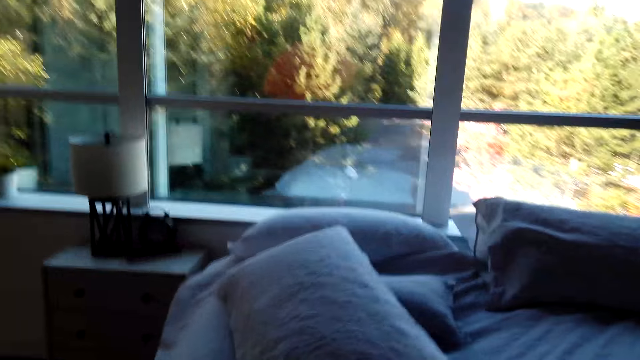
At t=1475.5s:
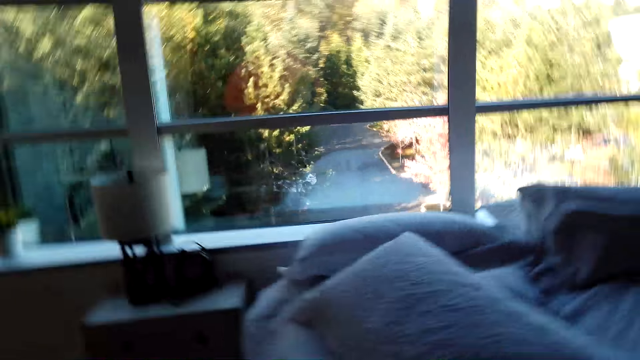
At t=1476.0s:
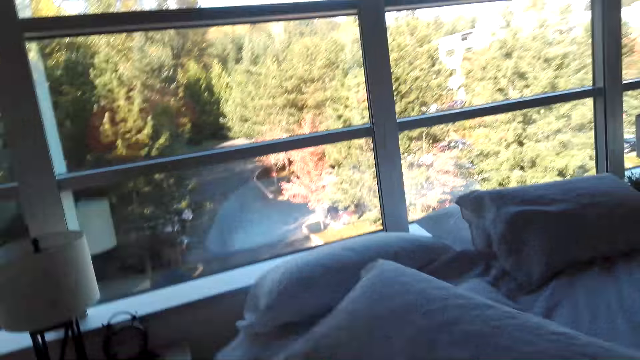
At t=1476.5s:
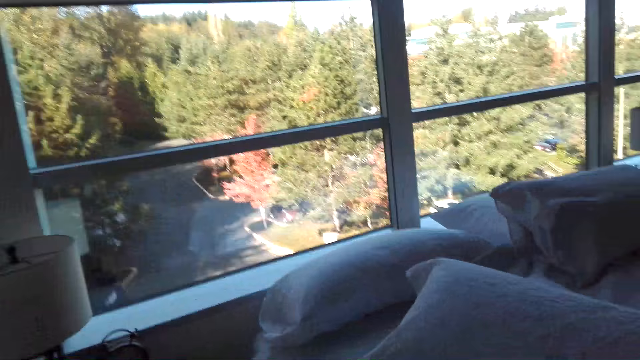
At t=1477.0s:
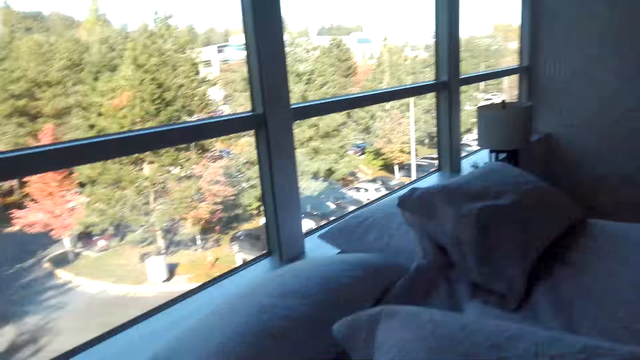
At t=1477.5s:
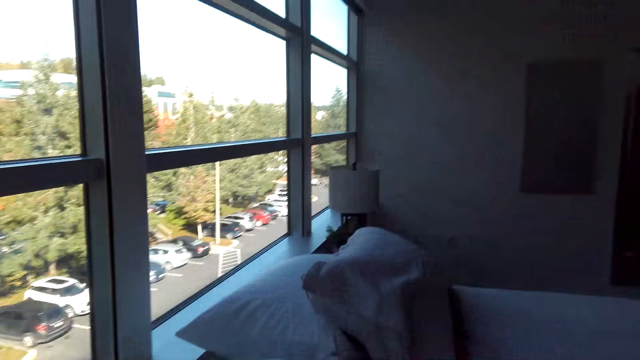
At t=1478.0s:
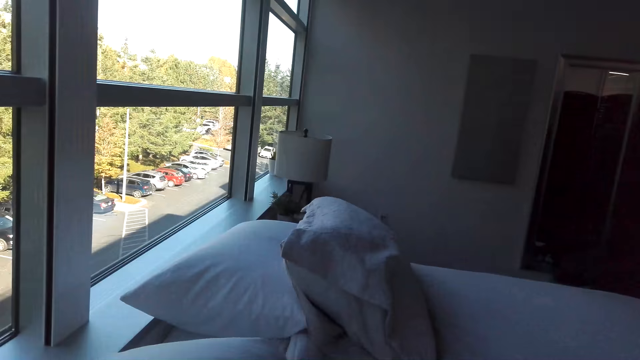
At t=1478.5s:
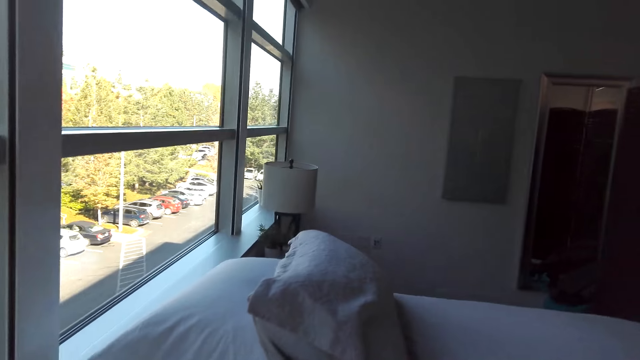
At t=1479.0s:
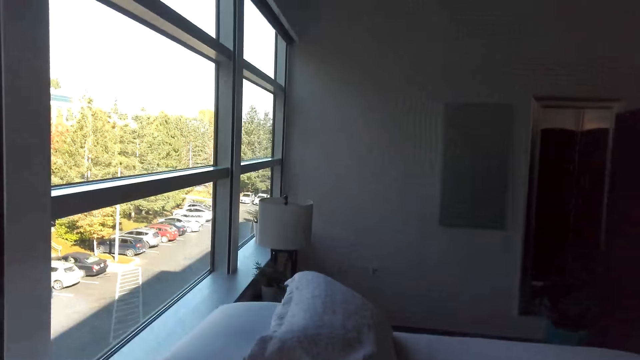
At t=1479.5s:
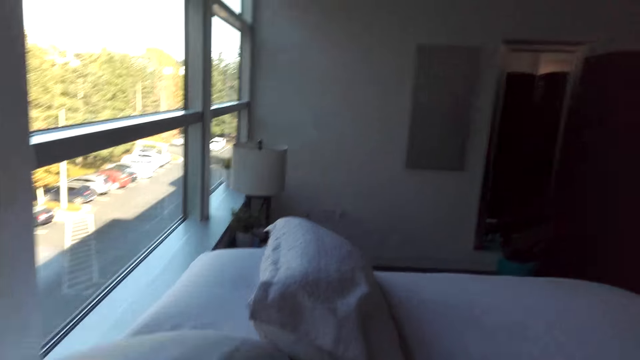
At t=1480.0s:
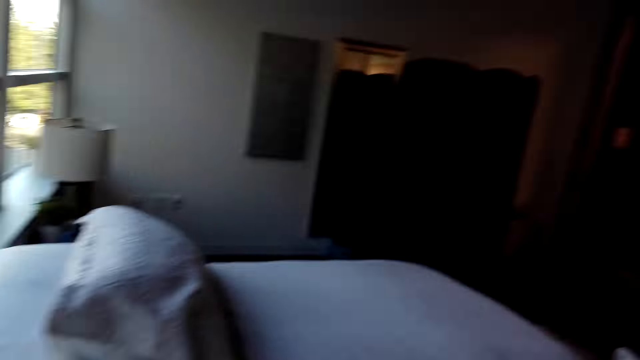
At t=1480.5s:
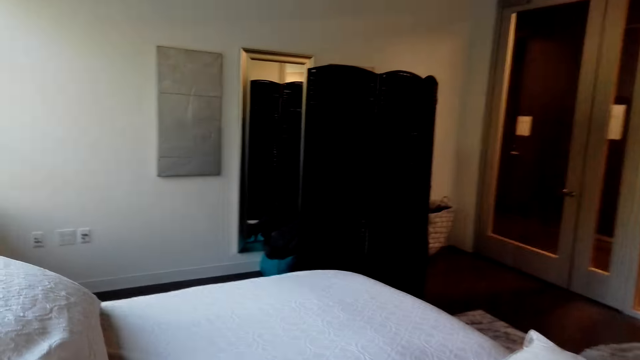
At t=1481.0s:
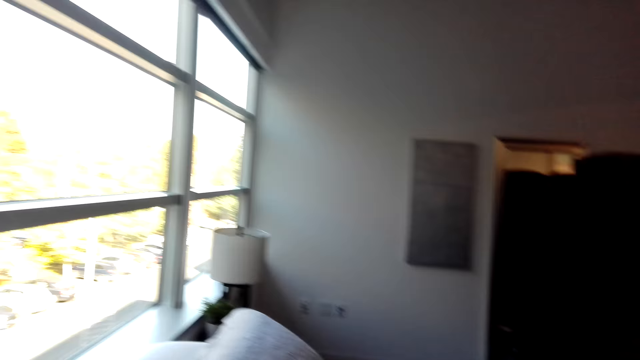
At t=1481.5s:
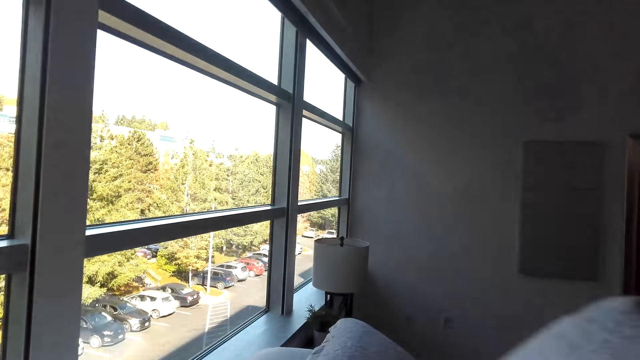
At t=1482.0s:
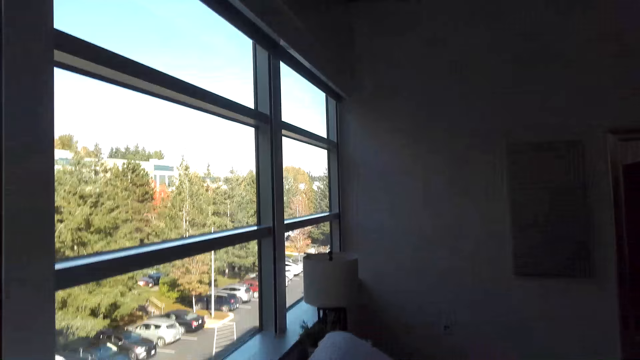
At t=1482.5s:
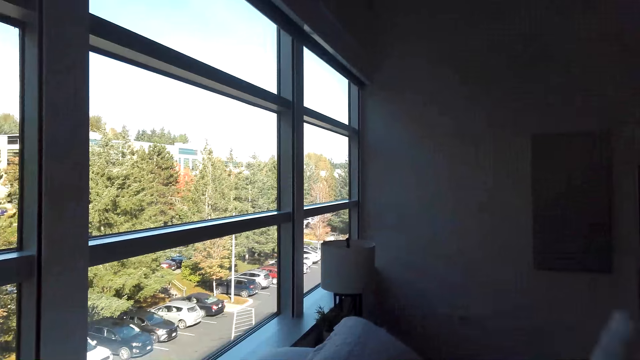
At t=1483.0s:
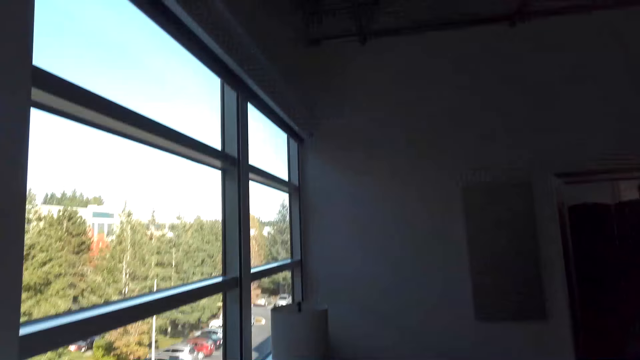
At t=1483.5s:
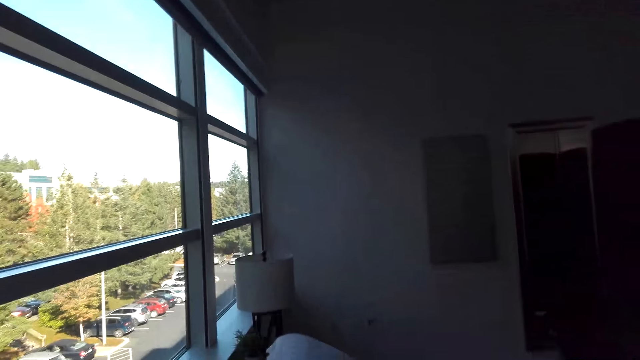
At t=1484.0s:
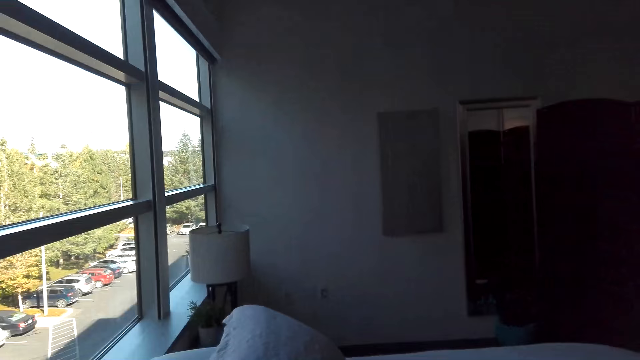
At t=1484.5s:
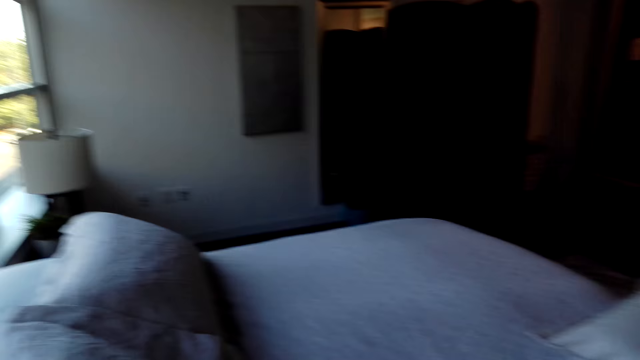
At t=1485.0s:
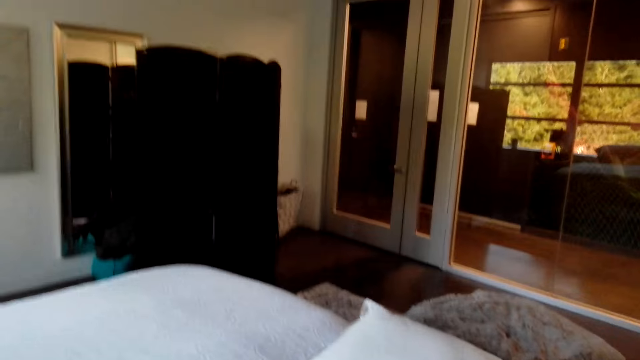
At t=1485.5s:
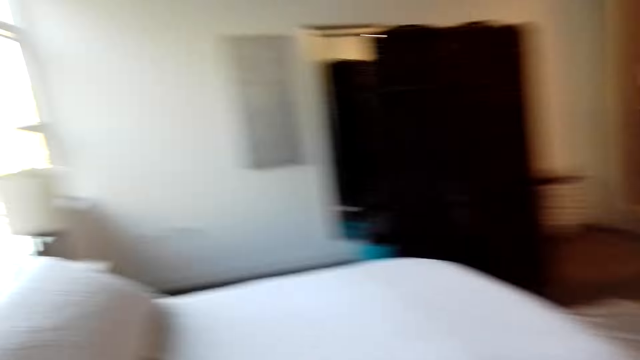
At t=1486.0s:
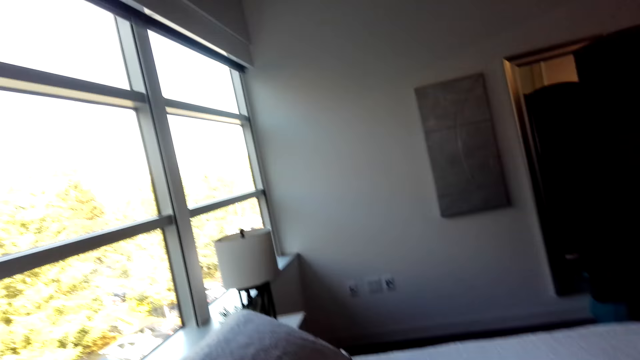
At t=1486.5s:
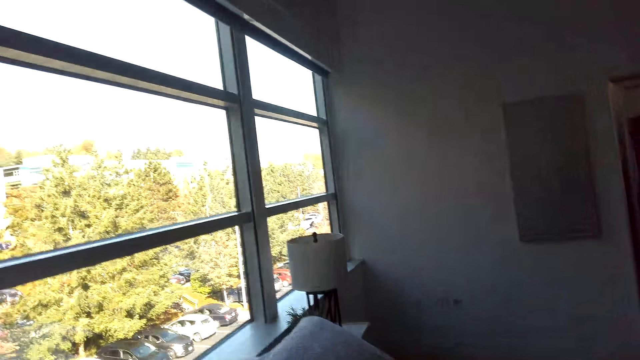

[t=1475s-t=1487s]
The camera wearer spreads the bed.

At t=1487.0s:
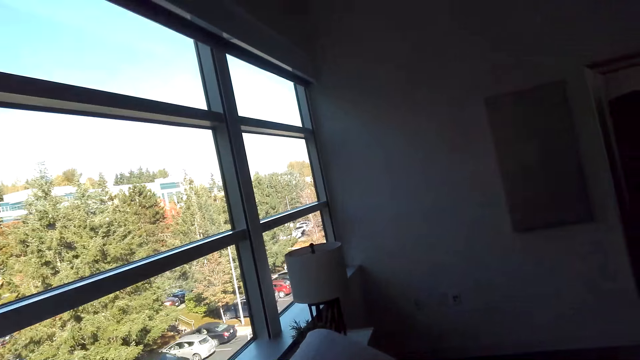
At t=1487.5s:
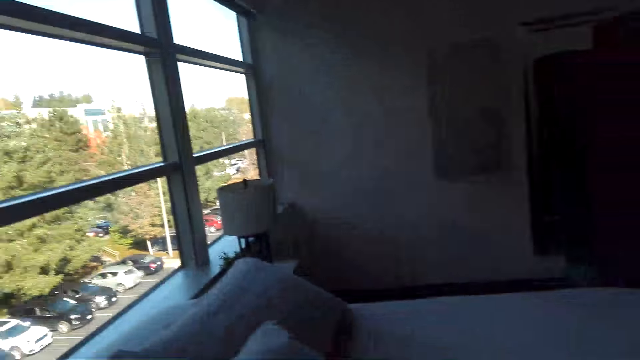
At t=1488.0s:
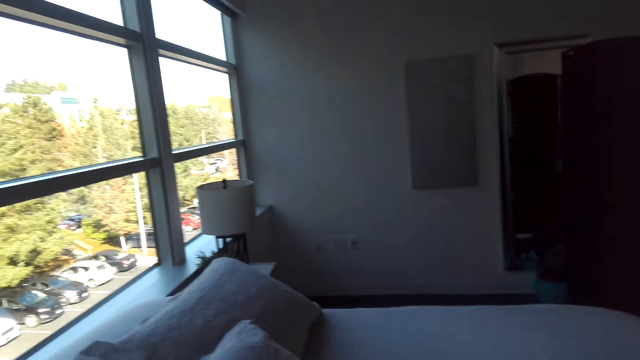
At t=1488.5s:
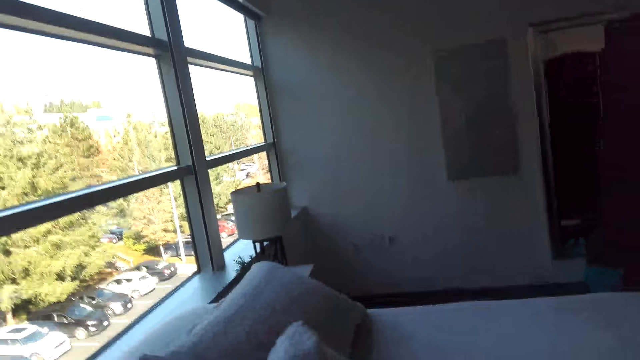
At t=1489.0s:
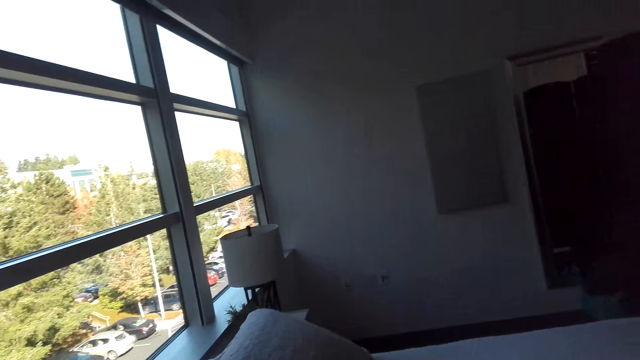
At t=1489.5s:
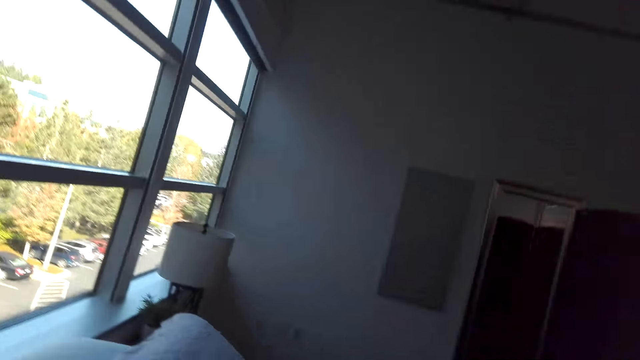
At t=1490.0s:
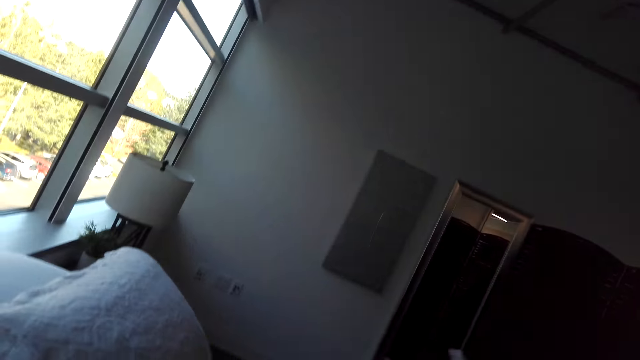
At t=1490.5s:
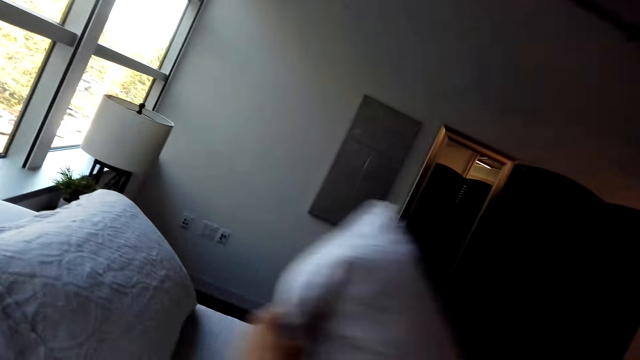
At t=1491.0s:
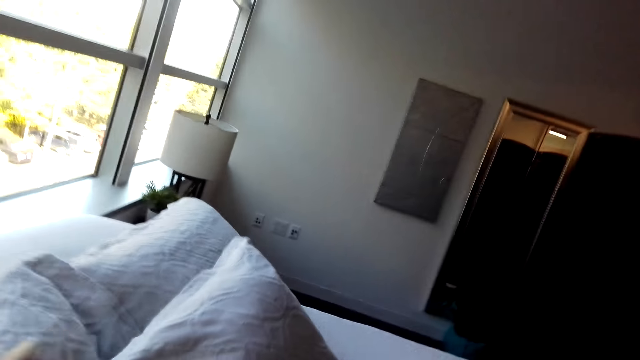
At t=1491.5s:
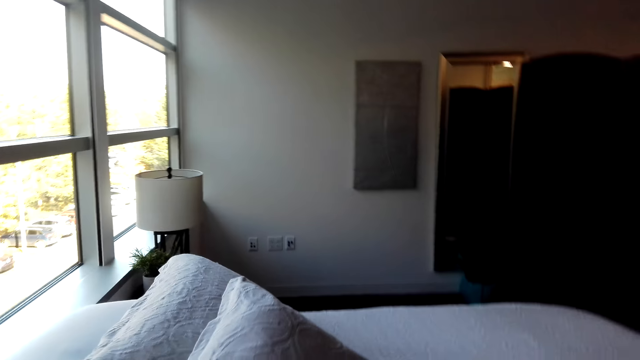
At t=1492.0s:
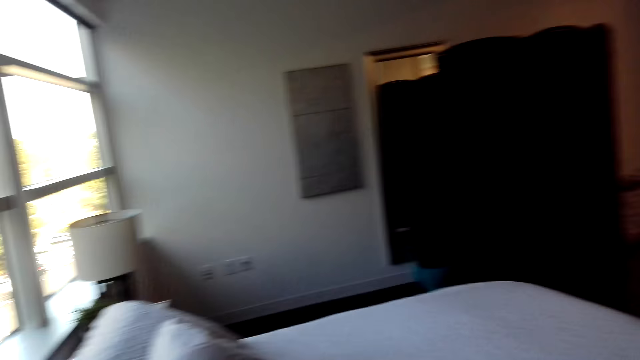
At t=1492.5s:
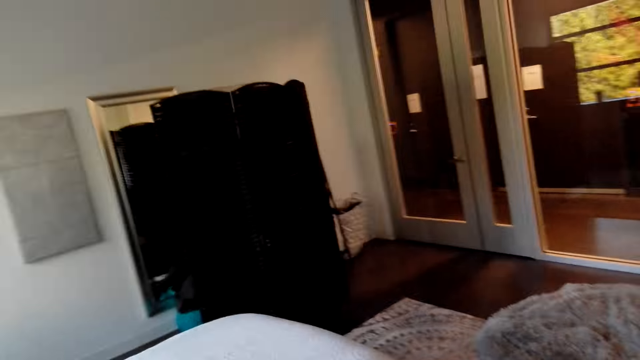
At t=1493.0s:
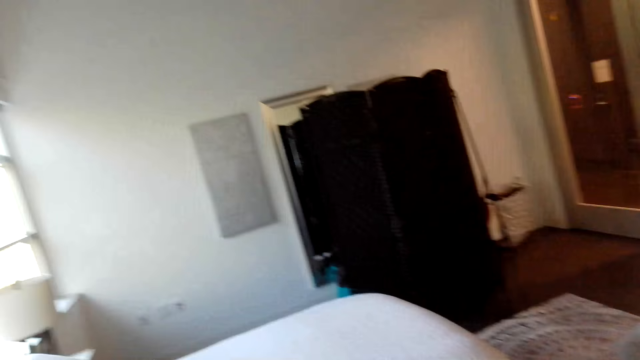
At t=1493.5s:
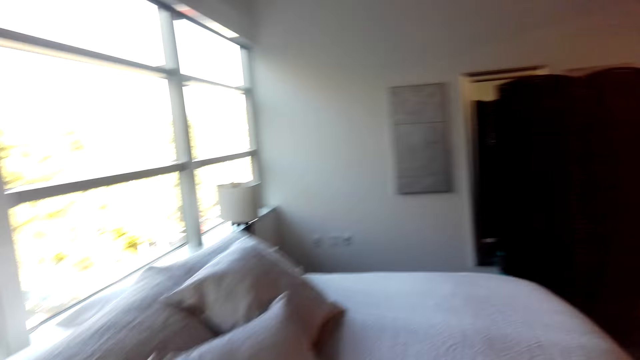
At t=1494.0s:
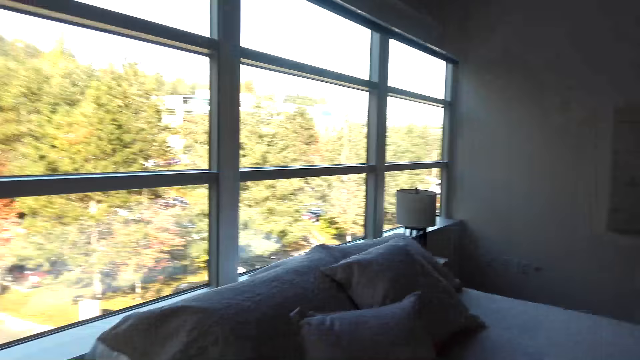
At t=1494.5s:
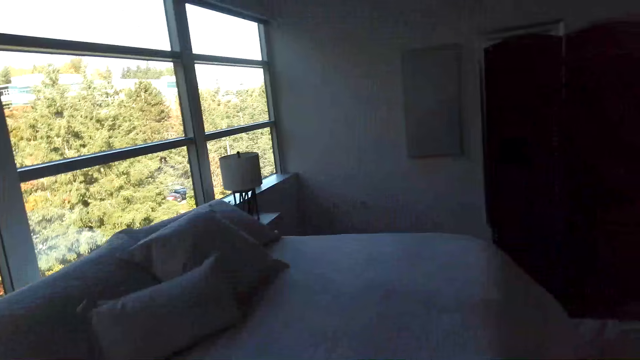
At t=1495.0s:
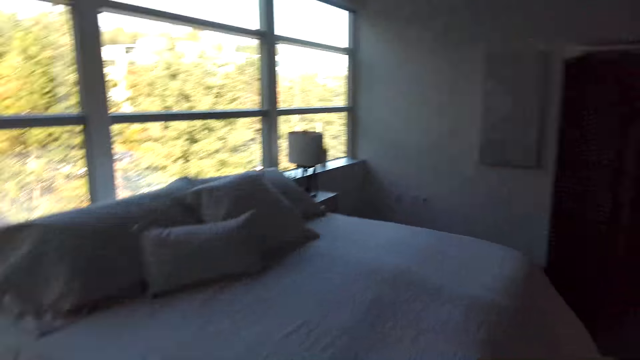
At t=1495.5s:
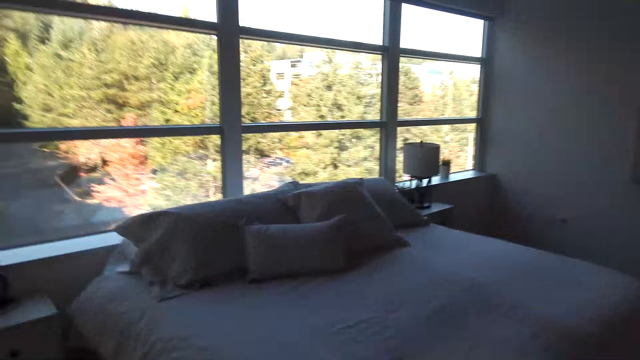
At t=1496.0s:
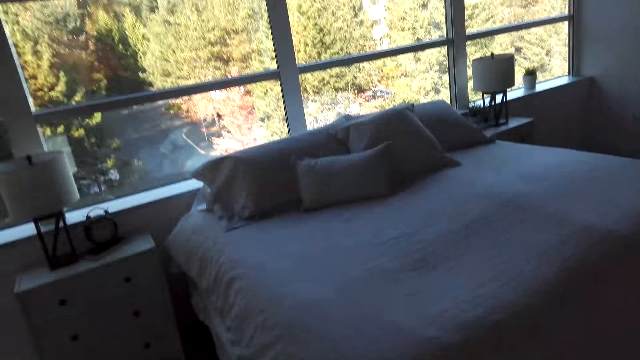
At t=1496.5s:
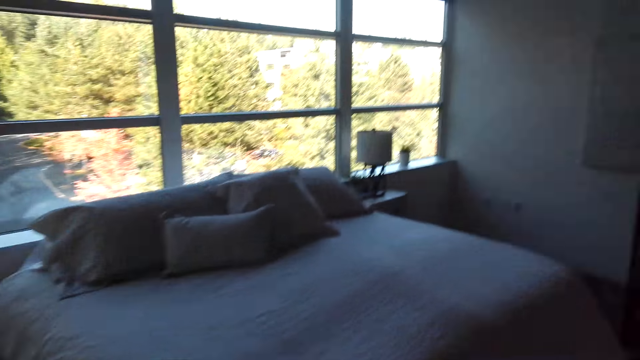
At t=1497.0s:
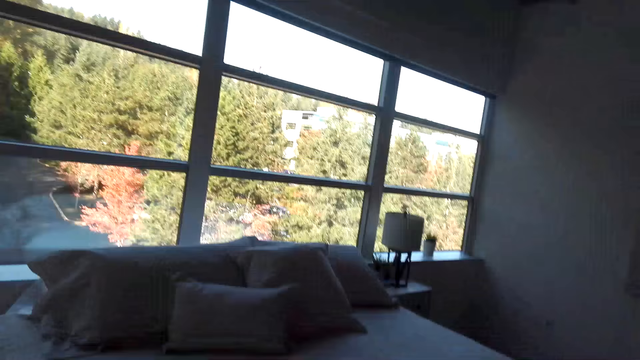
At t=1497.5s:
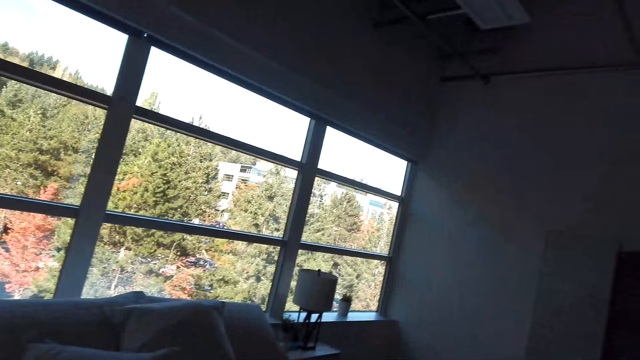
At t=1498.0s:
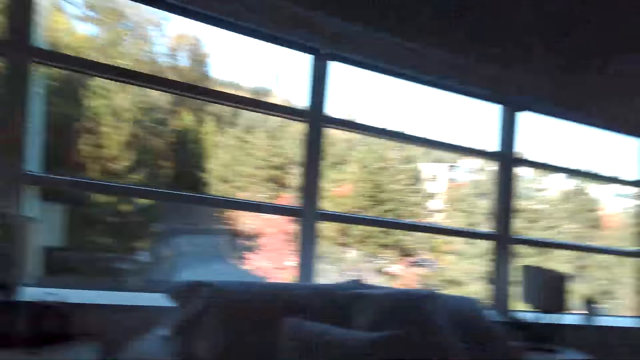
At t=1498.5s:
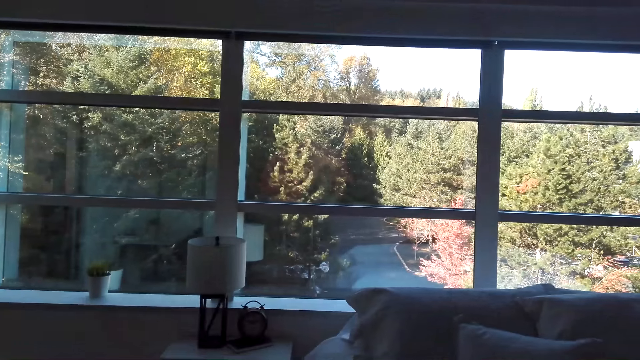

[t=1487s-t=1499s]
The camera wearer moves in the room.
